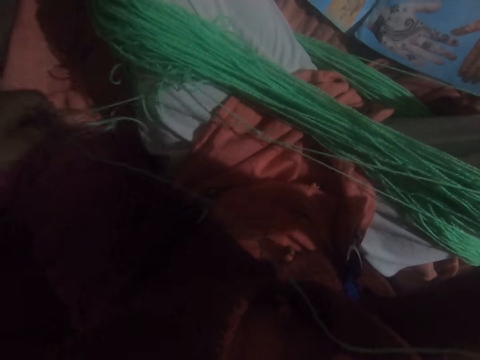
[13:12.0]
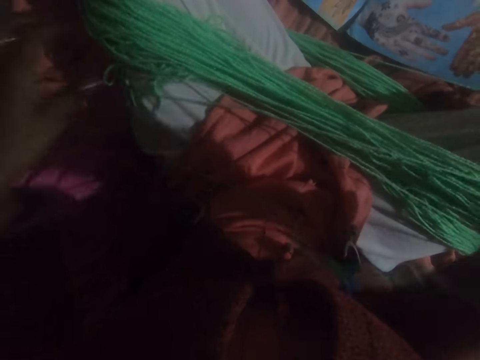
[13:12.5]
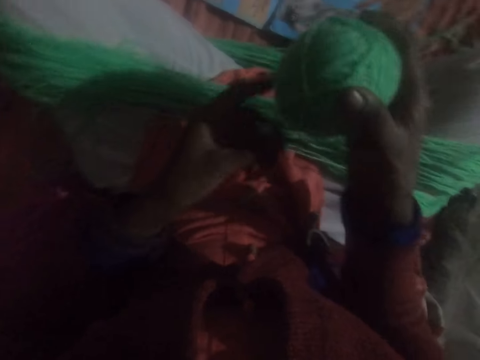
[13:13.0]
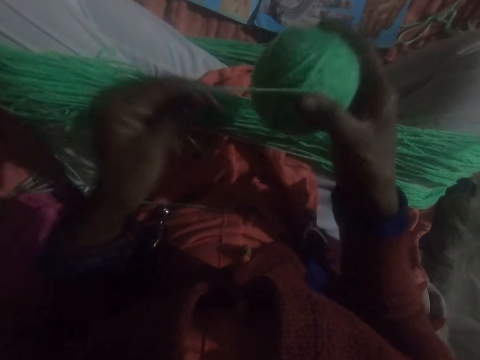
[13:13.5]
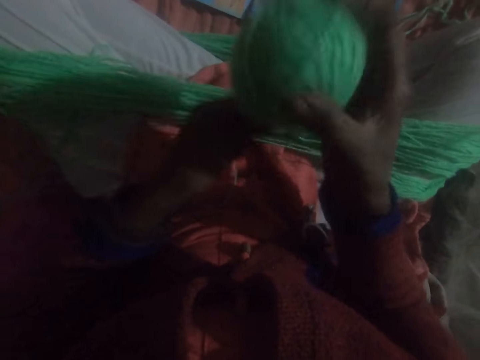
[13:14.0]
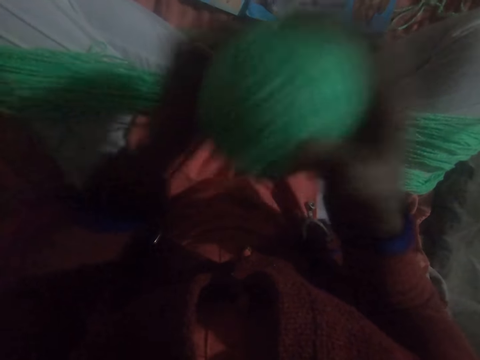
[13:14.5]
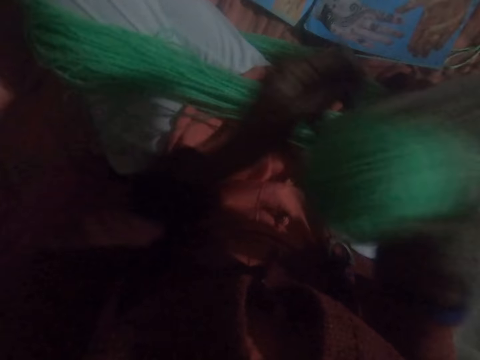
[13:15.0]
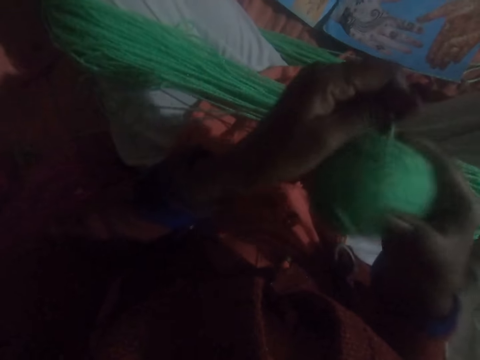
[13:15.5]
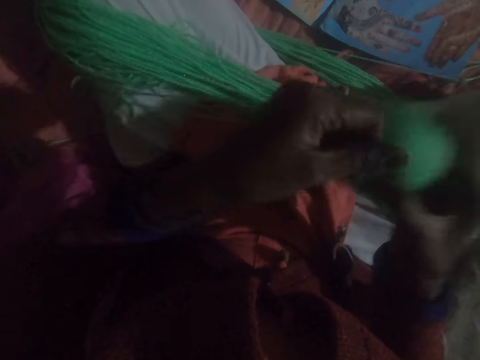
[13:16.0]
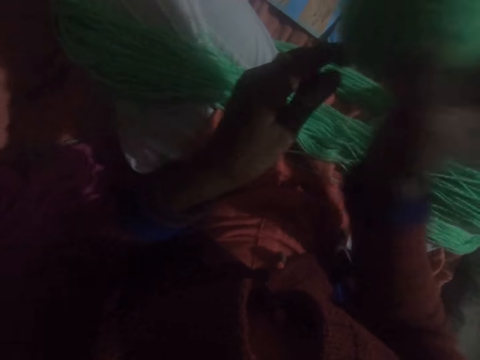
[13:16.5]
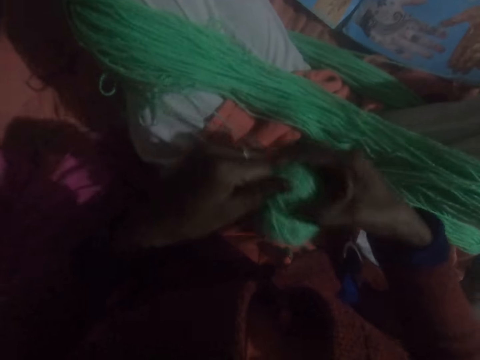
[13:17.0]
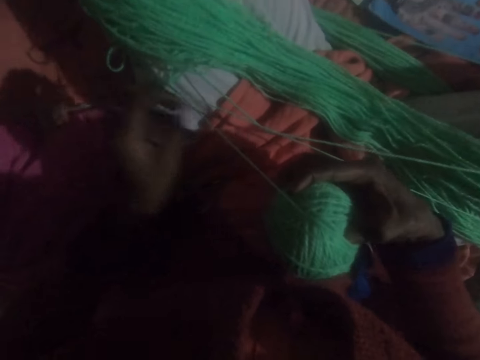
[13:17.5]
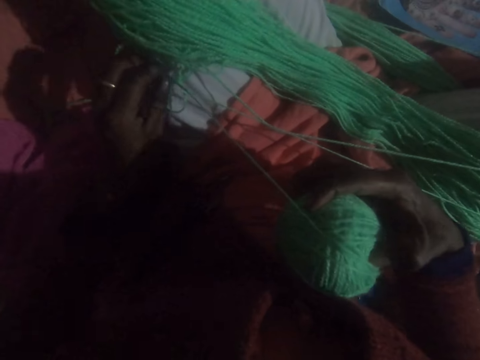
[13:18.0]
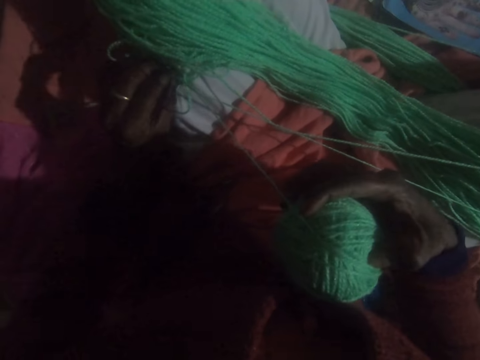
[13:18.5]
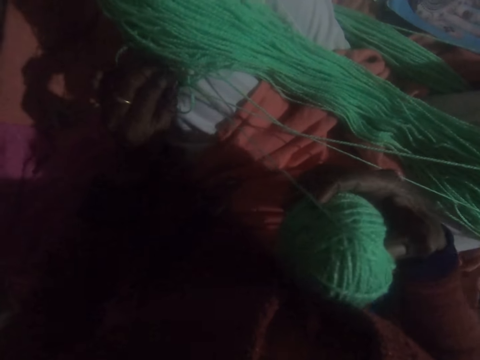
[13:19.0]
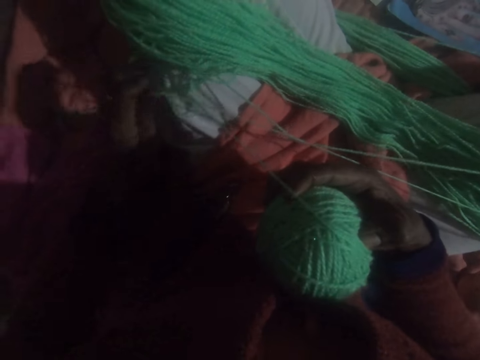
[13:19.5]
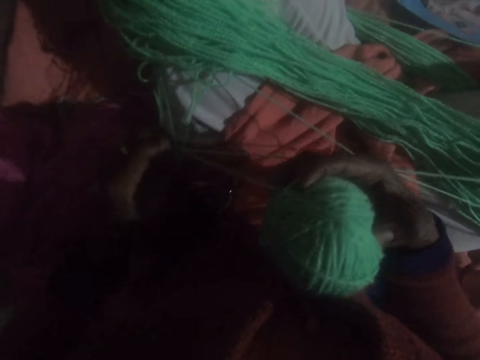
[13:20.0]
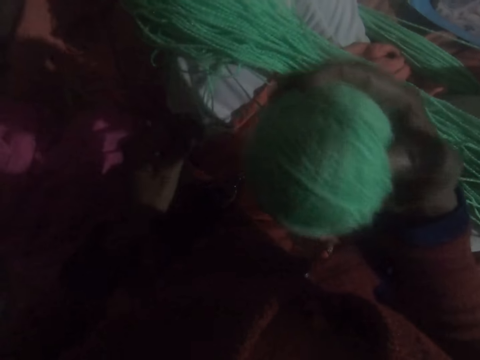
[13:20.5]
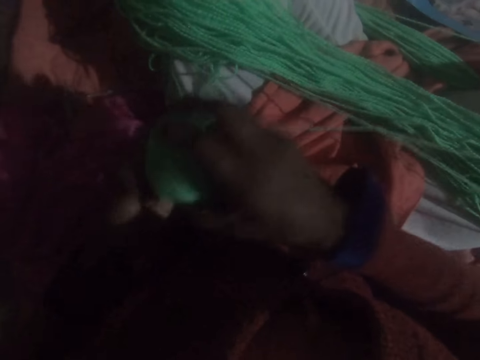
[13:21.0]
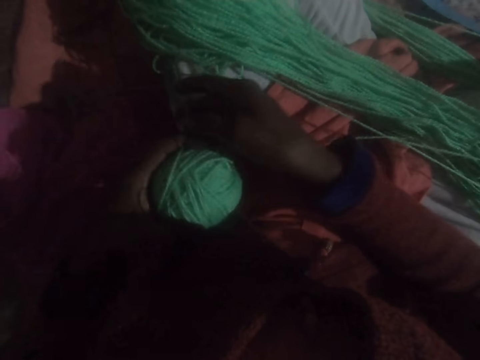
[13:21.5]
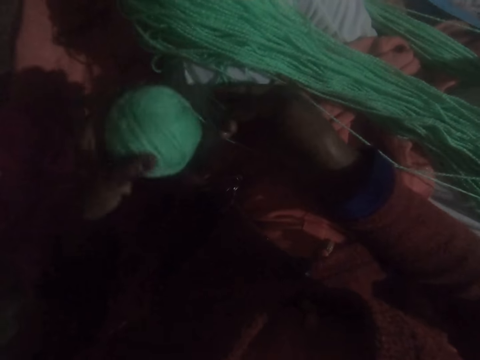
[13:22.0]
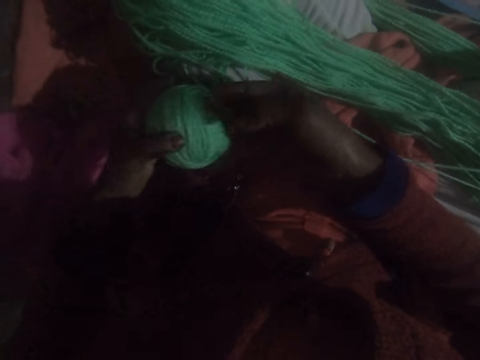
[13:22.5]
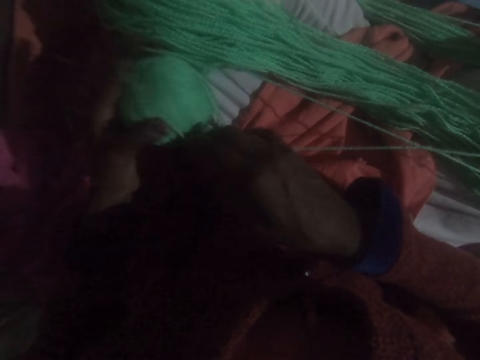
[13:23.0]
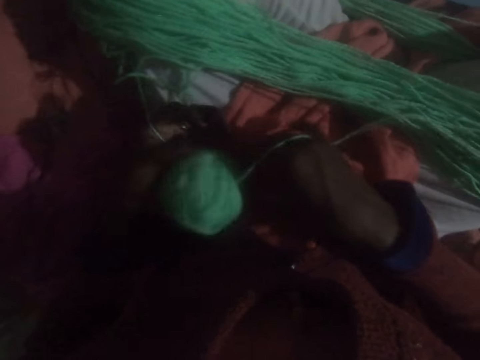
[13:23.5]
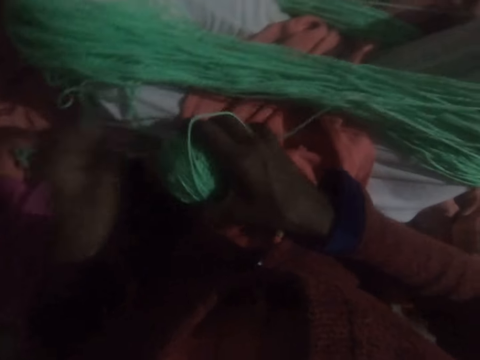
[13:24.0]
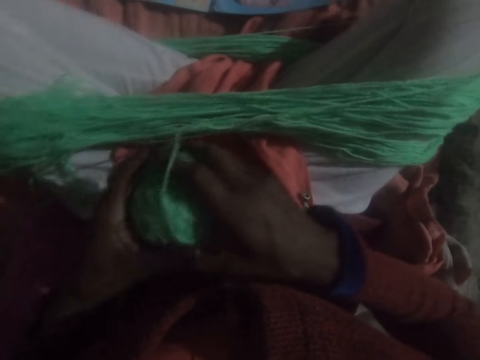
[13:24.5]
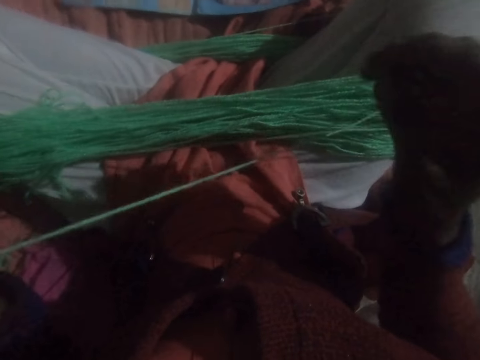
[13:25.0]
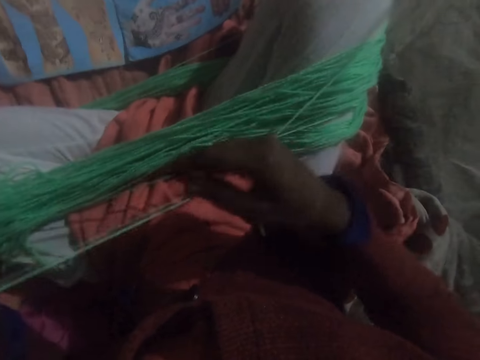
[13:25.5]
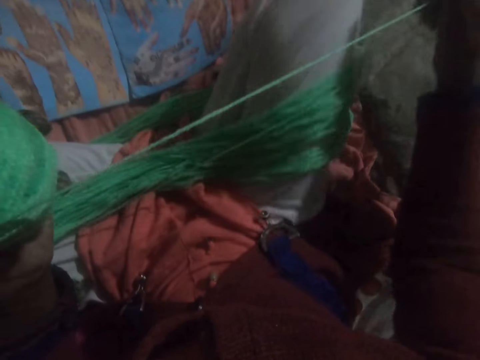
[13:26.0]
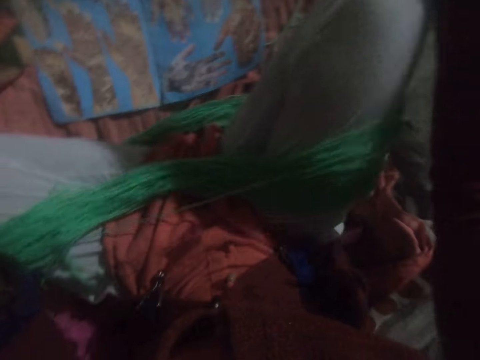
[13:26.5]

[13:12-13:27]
The camera wearer rolls round the yarn spread on the legs to form a big ball of yarn. They adjust the yarn.

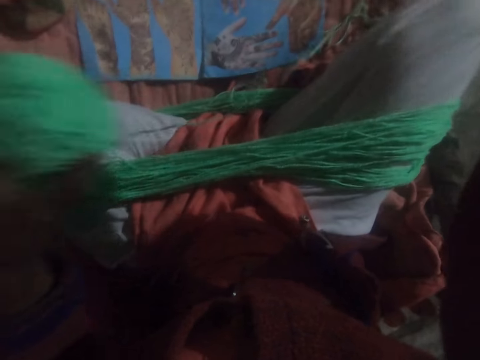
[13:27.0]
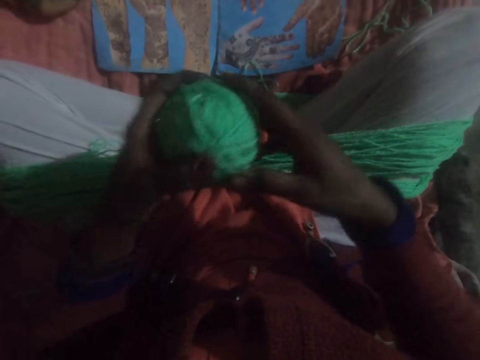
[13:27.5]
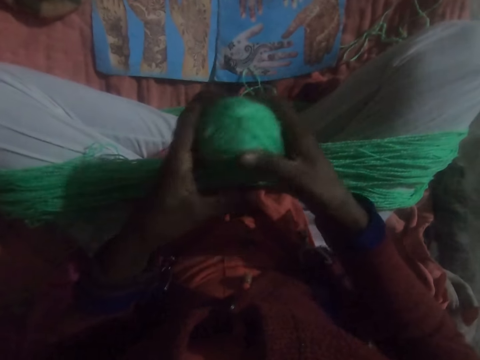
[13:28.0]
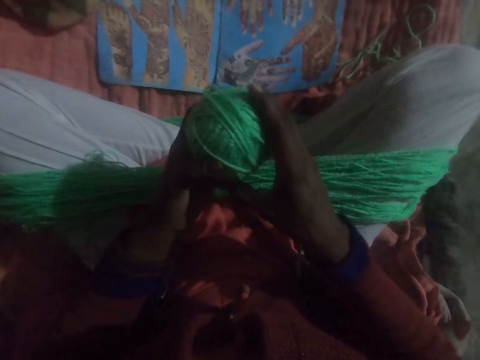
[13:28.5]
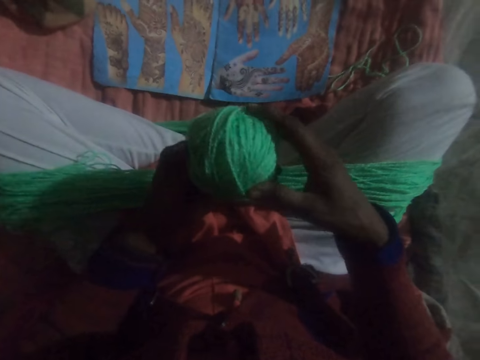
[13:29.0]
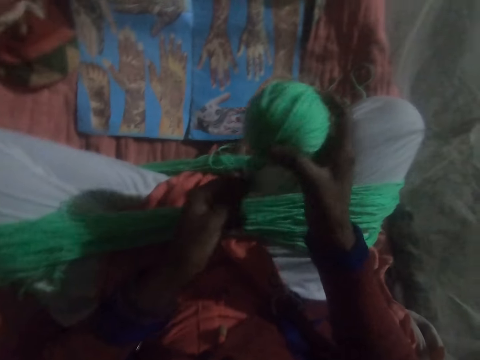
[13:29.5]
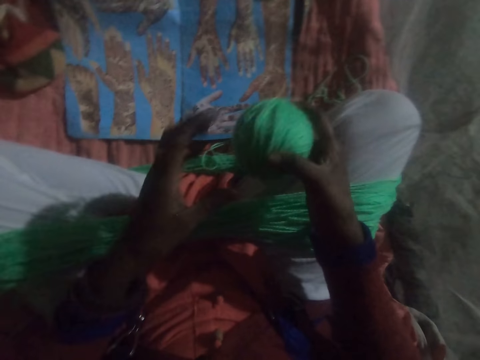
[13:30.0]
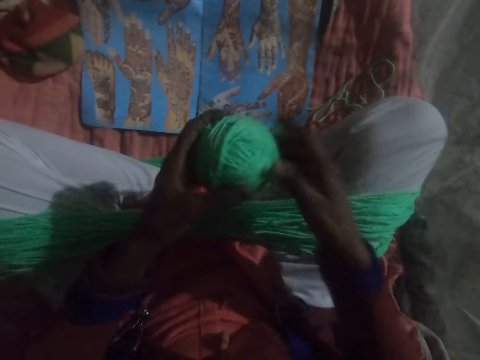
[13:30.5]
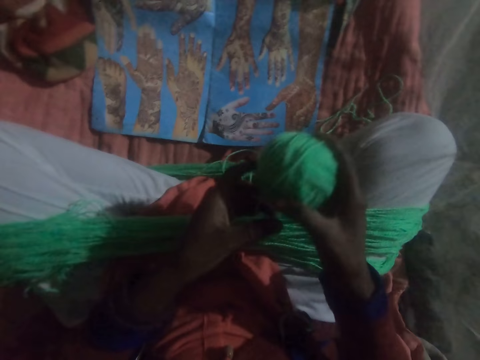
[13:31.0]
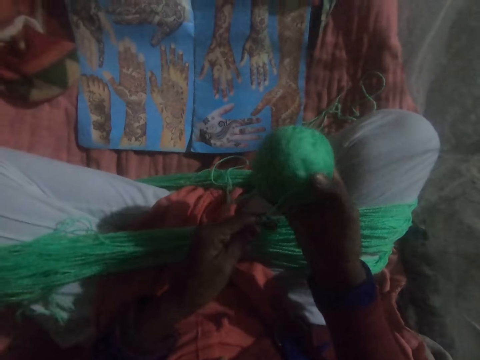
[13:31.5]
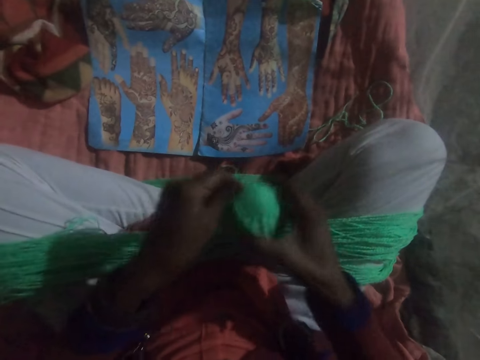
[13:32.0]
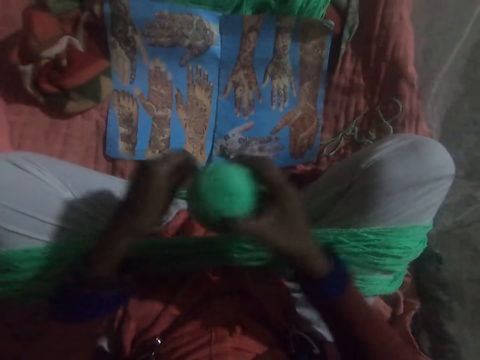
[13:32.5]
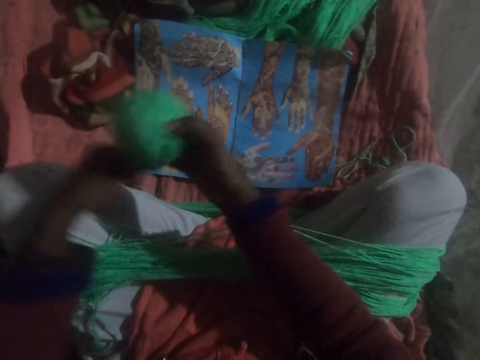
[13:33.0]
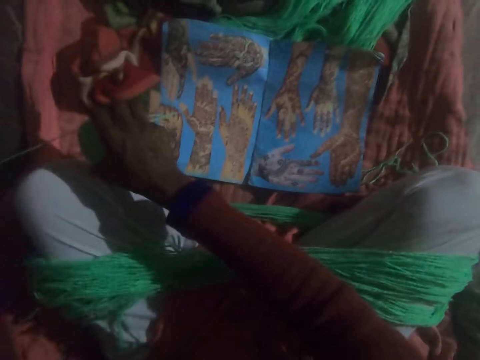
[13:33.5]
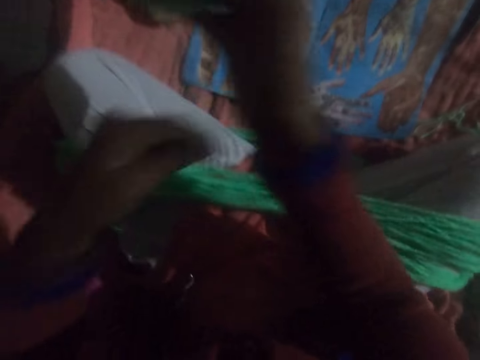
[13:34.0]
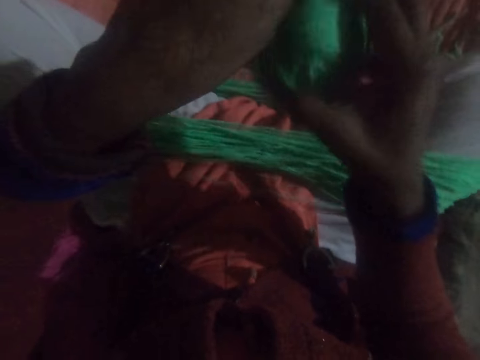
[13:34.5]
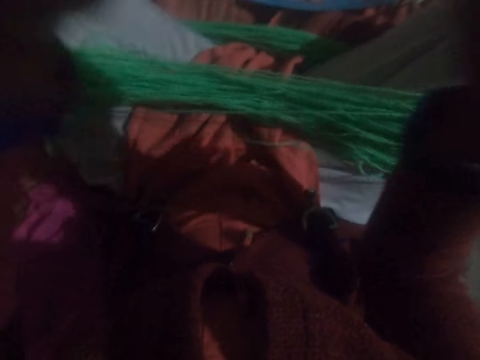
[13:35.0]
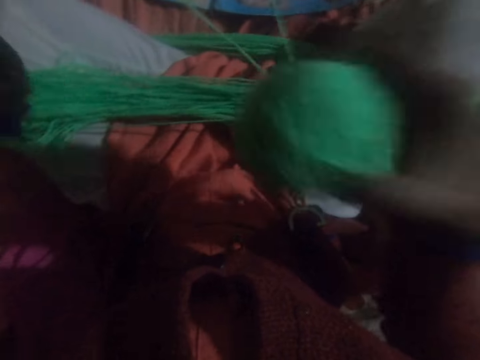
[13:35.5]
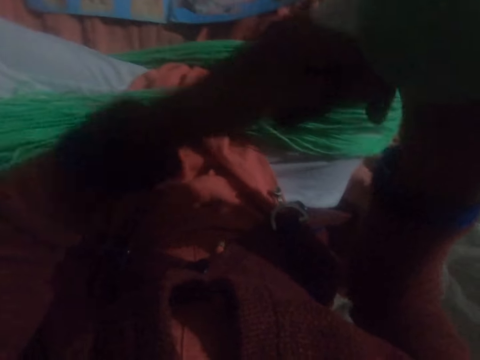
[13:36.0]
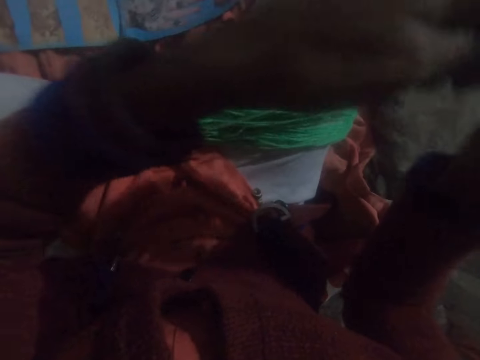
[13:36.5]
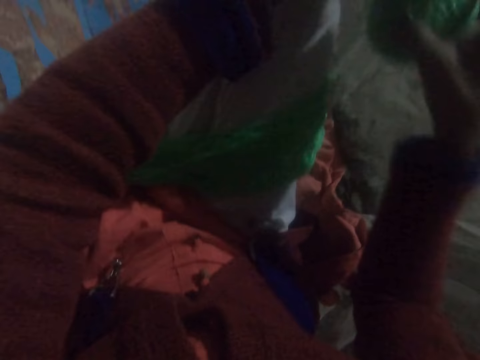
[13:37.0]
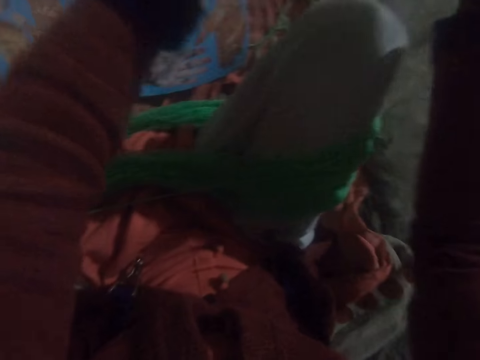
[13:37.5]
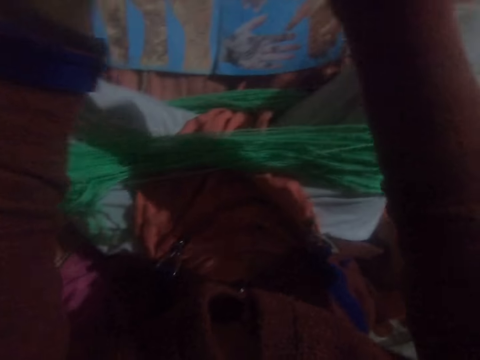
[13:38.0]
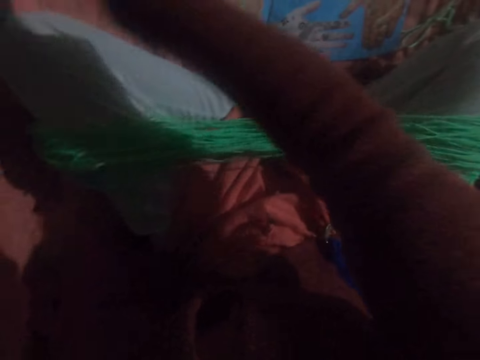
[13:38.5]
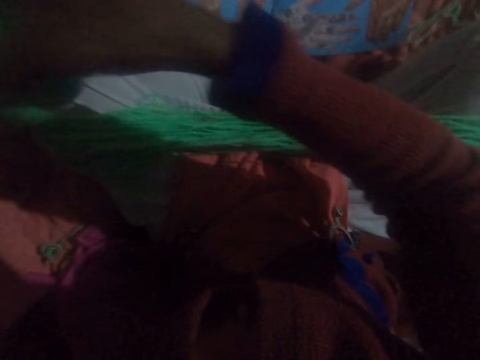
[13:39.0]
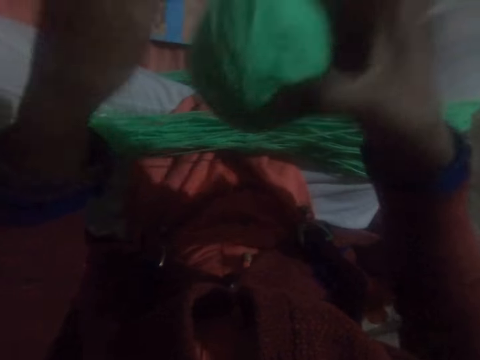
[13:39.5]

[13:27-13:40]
The camera wearer rolls round the yarn spread on the legs to form a big ball of yarn.
